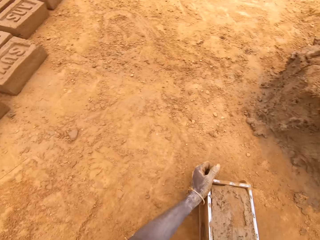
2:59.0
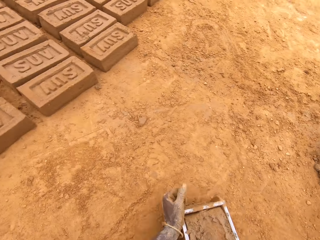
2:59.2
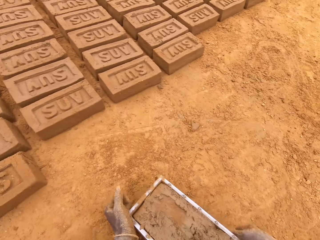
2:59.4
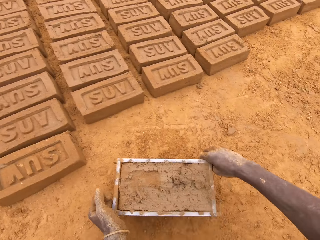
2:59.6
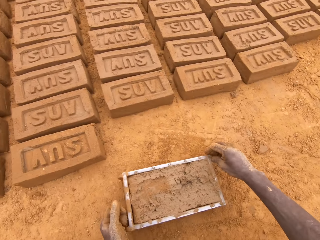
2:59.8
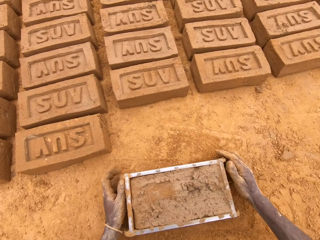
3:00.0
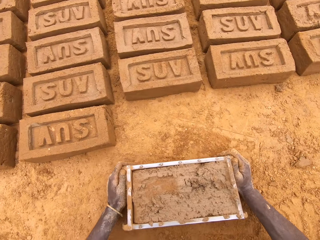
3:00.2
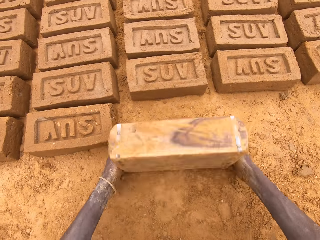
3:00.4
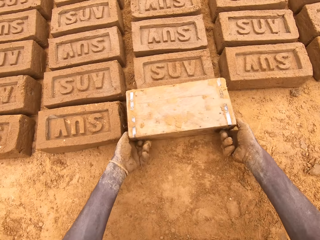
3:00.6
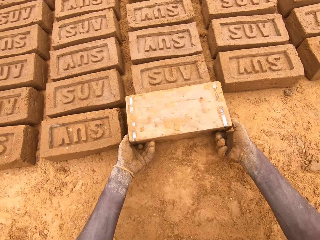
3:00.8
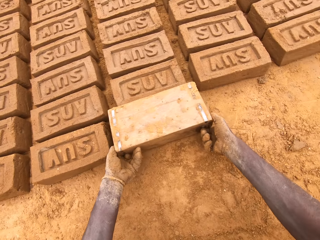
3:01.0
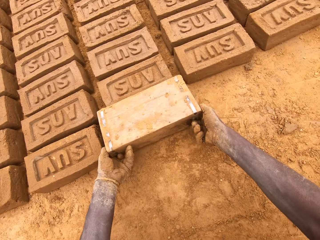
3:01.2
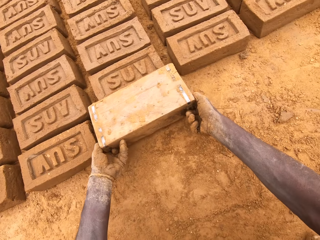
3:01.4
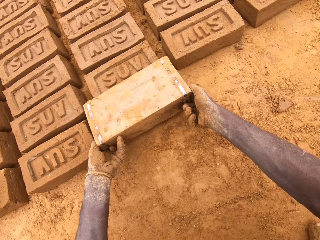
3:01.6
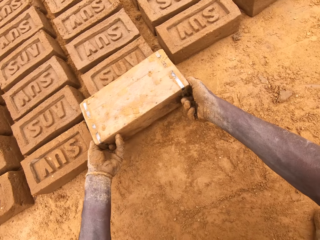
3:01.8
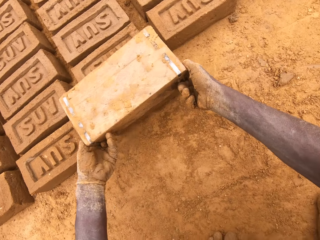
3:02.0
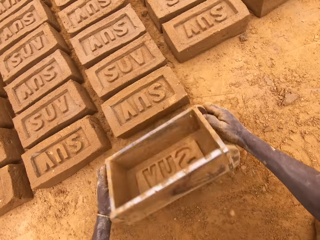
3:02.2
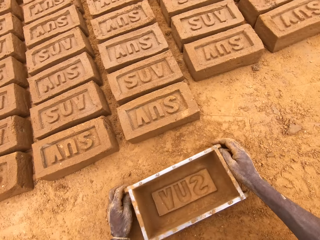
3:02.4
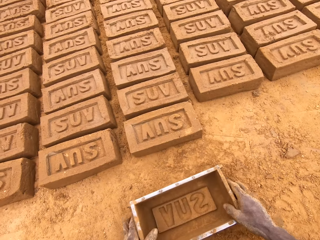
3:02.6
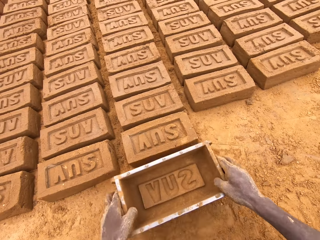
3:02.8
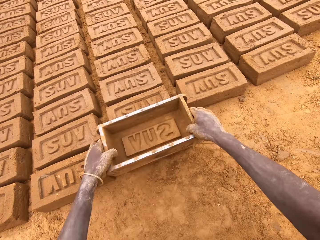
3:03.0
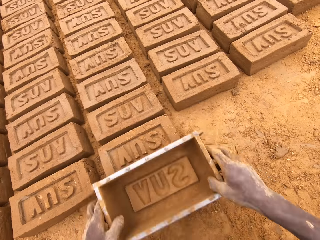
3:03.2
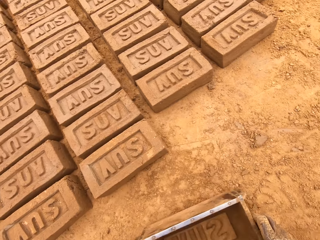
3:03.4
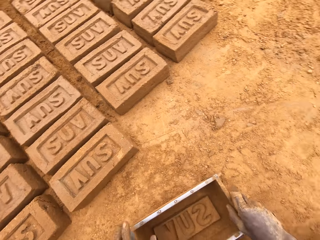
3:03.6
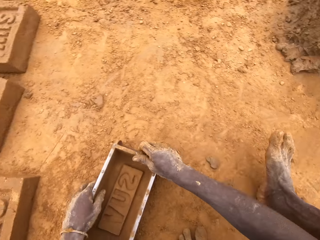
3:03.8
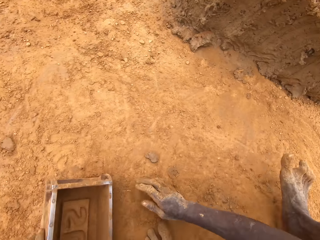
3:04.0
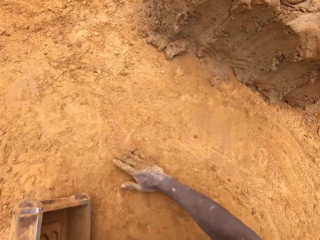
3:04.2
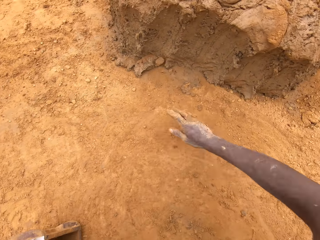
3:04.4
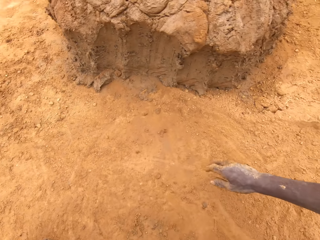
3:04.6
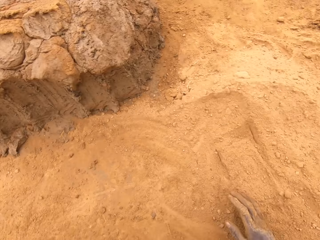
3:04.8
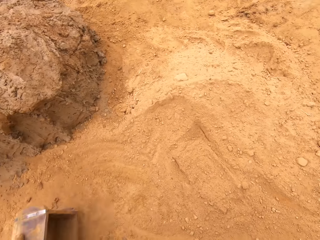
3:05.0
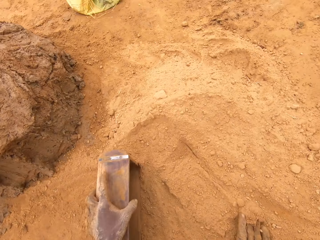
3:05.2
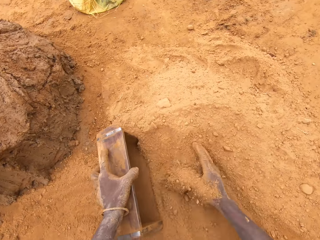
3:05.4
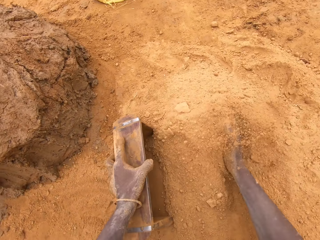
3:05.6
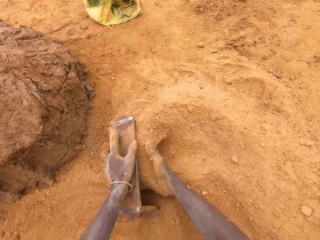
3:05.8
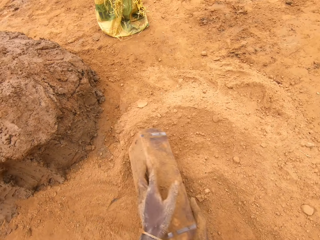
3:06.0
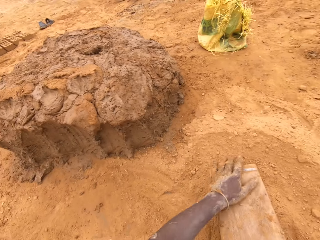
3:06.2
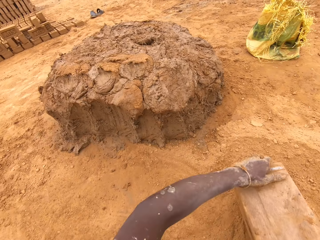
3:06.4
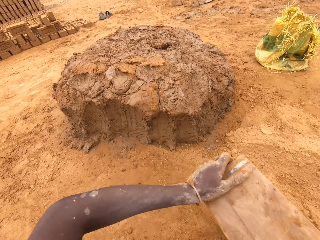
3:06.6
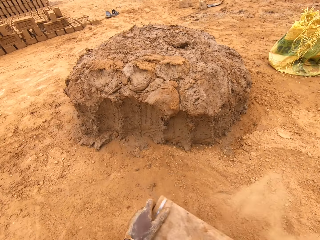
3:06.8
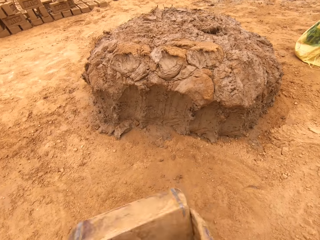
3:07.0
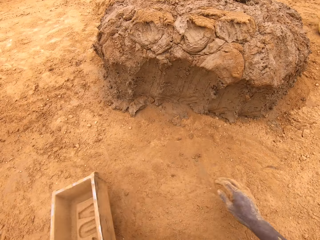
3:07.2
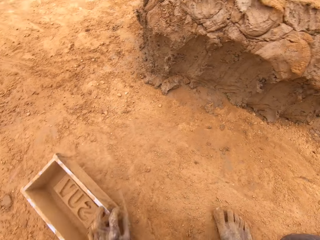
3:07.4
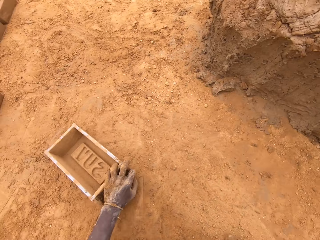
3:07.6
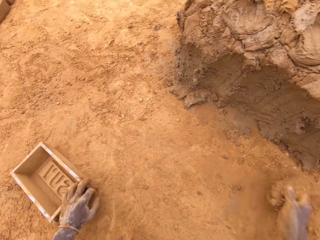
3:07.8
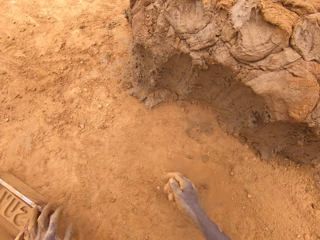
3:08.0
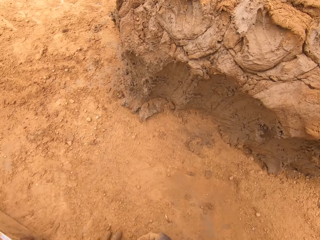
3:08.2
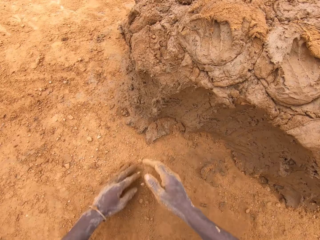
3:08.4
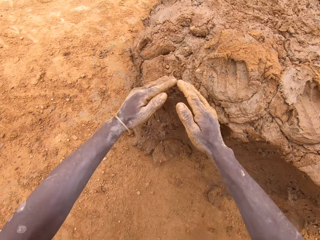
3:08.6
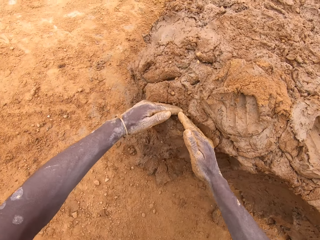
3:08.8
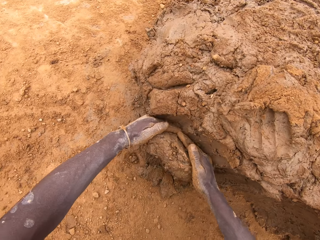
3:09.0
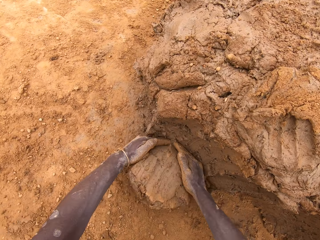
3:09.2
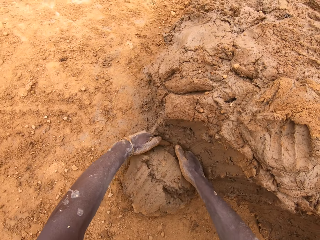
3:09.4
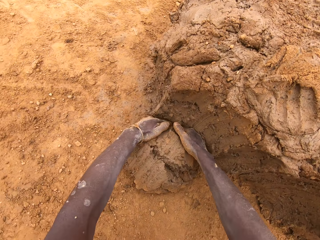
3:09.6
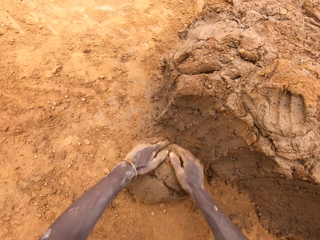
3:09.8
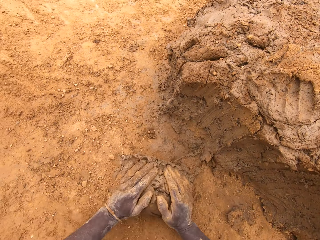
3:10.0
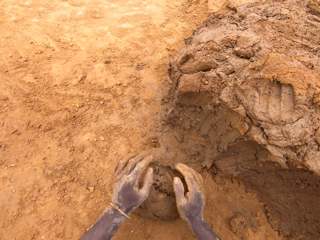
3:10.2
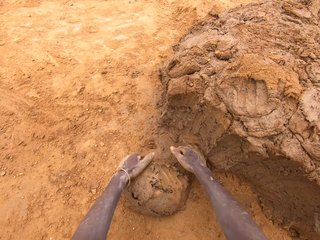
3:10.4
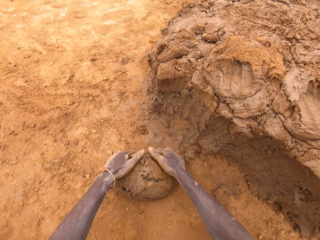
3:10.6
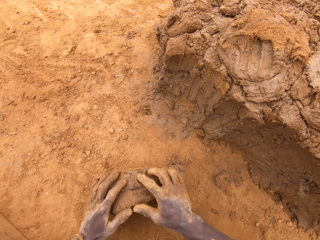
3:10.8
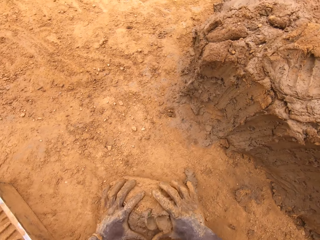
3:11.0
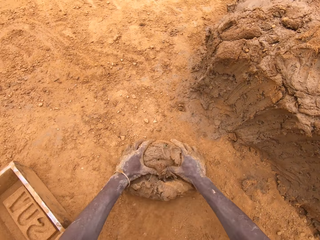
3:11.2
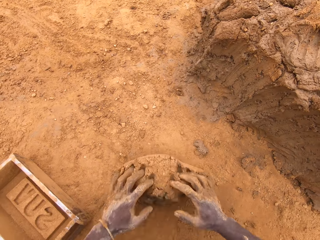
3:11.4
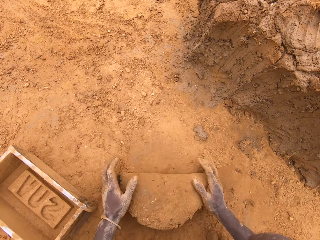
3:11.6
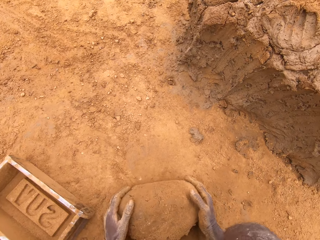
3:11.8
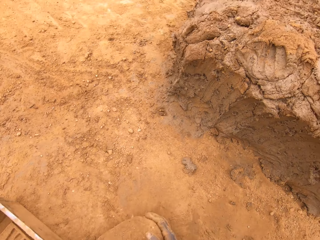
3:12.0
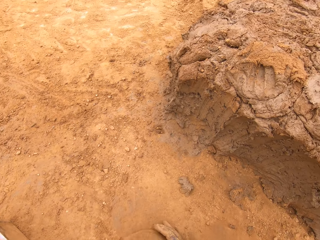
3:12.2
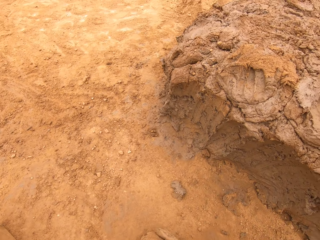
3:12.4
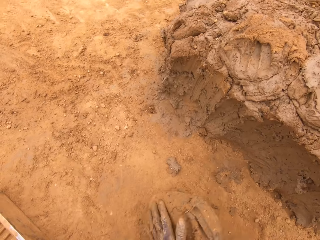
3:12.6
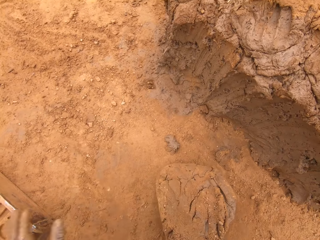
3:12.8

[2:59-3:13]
The camera wearer puts a brick on the ground from the brick mould. They put sand in the brick mould. They pour sand from the brick mould. They cut mud from the heap of mud. They mould the mud.

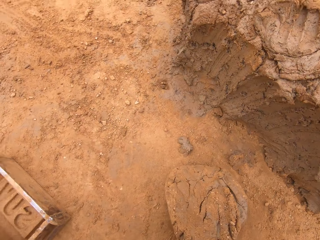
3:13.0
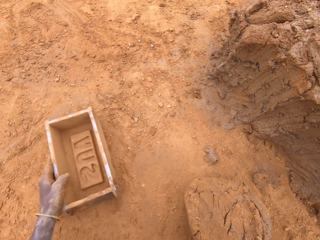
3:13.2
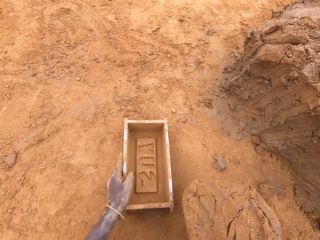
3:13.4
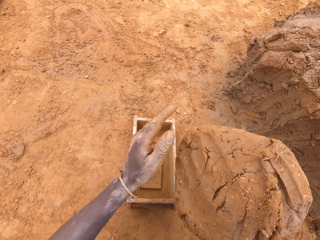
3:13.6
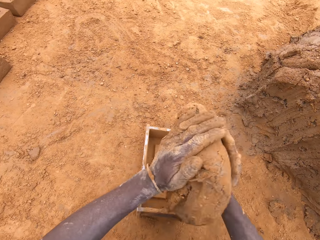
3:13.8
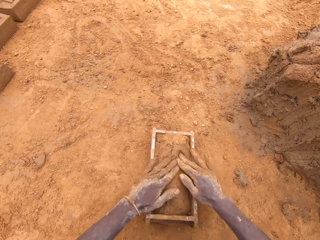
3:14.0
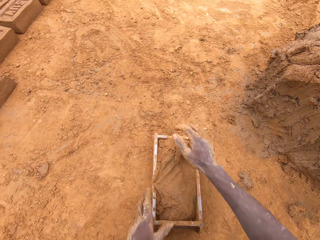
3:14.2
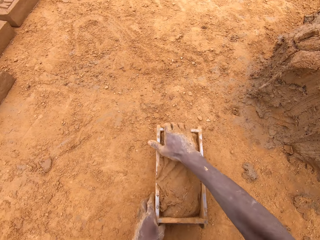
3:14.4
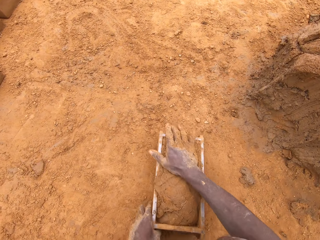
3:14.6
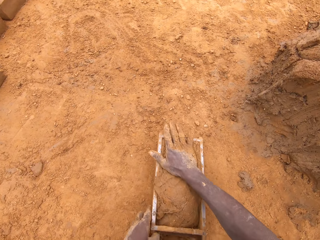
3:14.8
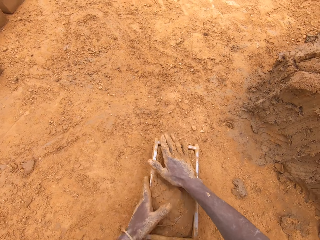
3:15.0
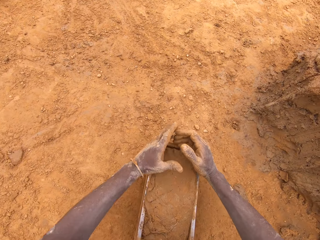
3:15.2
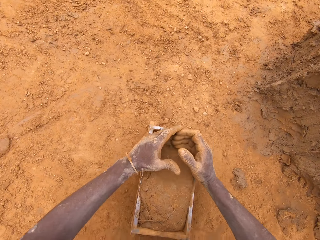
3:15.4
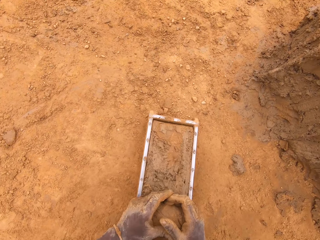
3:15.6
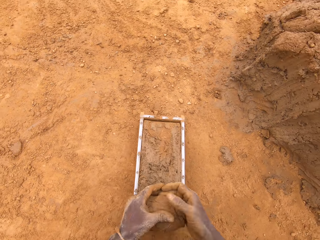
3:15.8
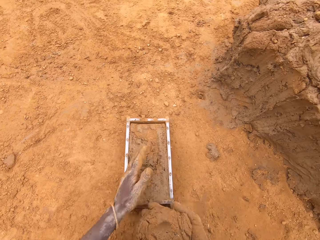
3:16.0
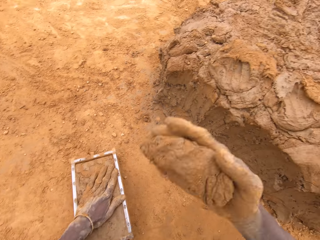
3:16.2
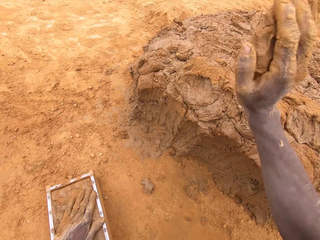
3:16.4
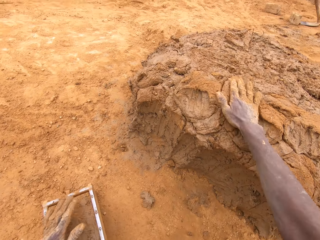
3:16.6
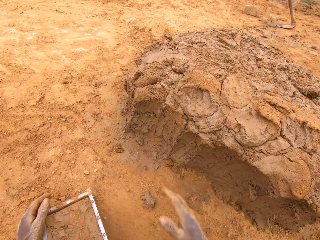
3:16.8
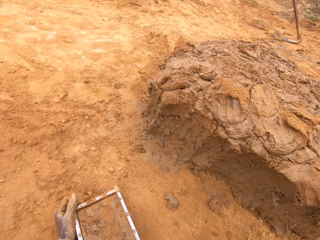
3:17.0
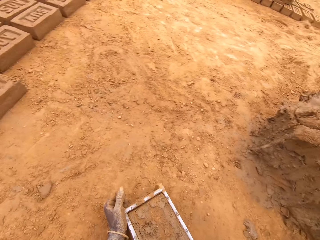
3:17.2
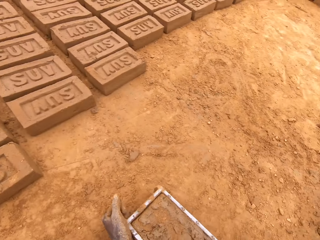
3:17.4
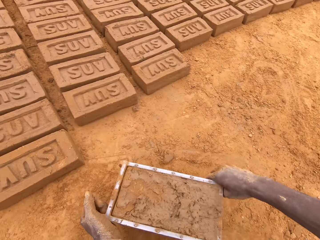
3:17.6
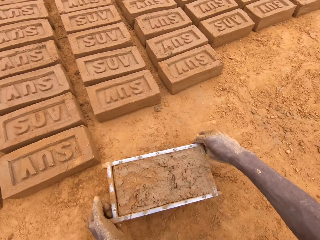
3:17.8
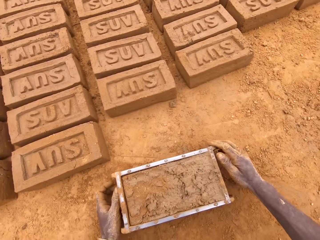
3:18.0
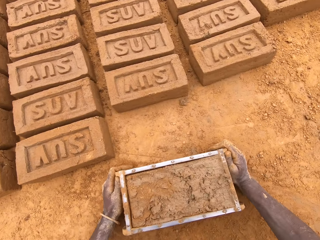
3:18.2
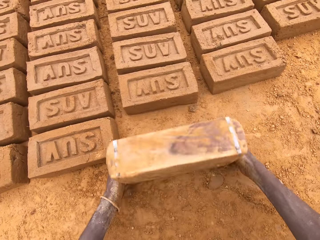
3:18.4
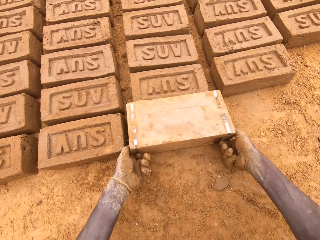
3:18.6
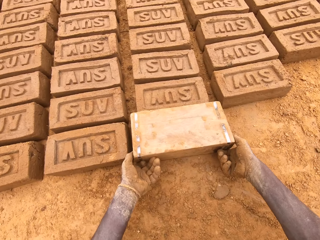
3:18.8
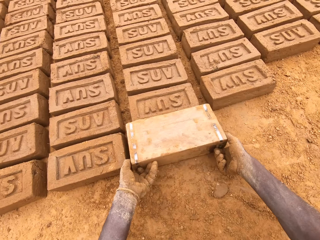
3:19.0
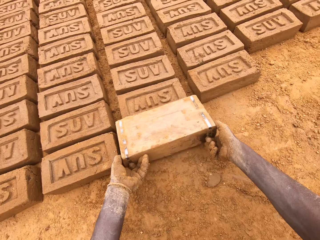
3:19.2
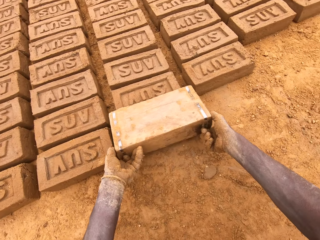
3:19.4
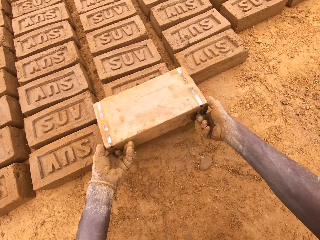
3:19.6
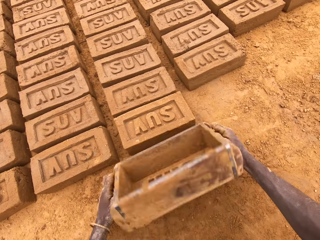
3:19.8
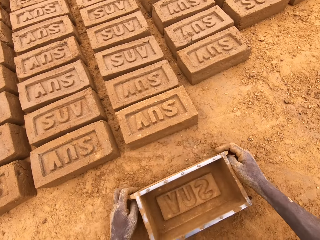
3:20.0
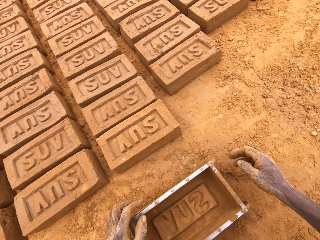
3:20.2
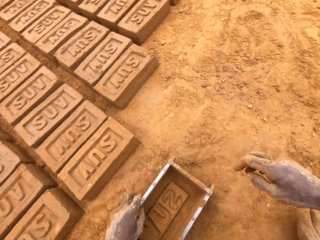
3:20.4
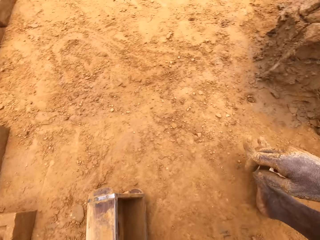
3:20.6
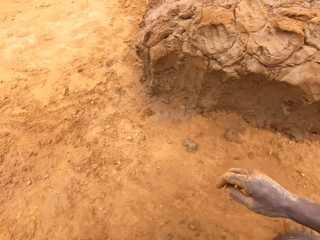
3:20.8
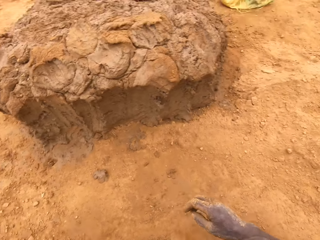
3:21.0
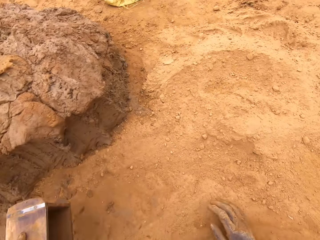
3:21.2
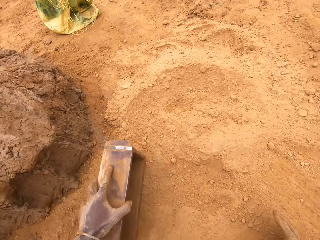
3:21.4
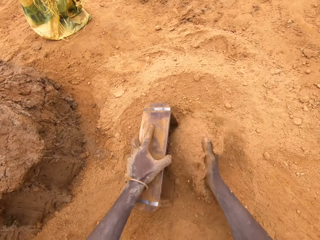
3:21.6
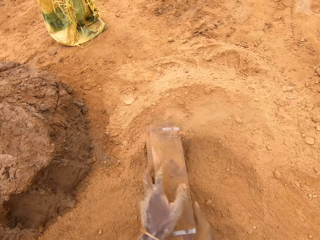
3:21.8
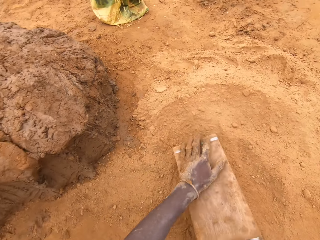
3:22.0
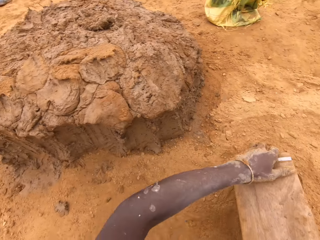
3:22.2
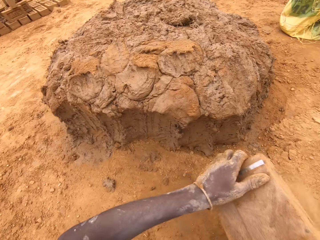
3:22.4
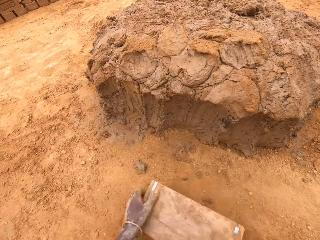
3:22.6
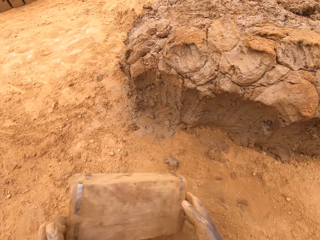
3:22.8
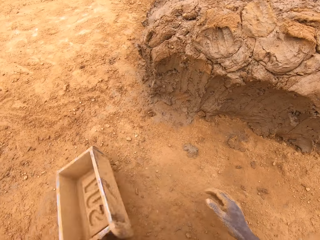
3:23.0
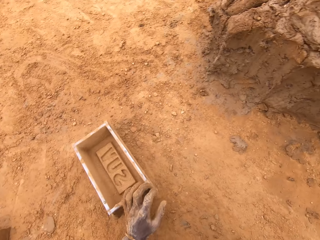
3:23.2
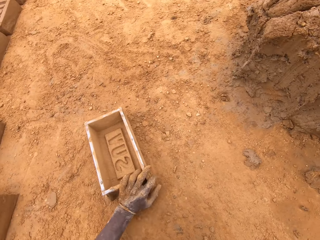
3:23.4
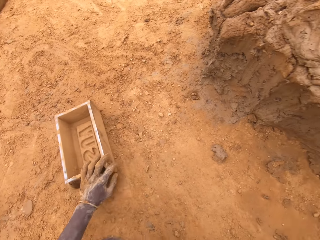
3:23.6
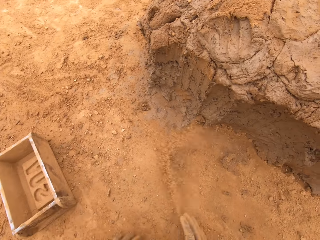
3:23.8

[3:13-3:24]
The camera wearer puts mud in the brick mould. They cut mud from the brick mould. They throw mud on the heap of mud. They put a brick on the ground from the brick mould. They put sand in the brick mould. They pour sand from the brick mould.
